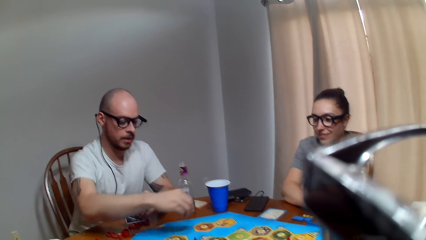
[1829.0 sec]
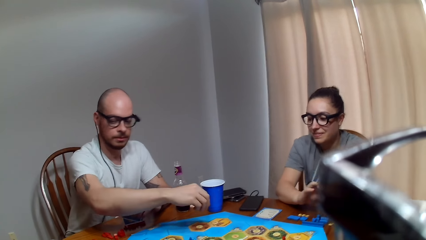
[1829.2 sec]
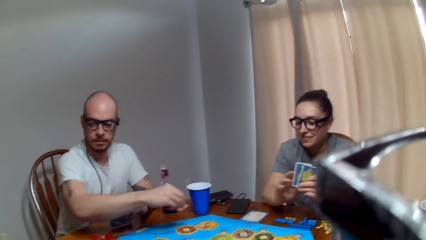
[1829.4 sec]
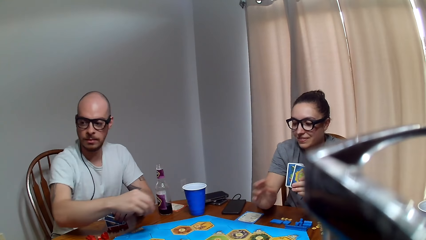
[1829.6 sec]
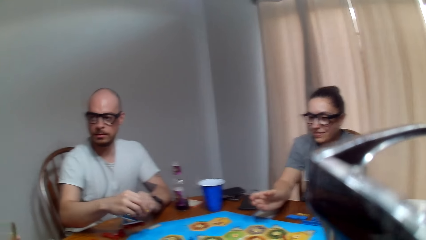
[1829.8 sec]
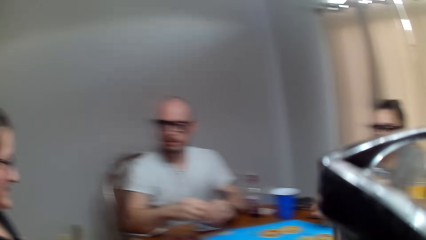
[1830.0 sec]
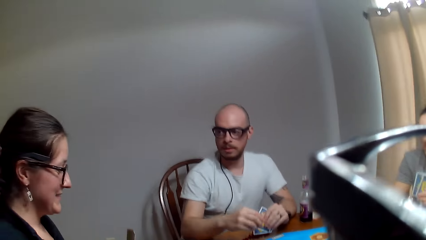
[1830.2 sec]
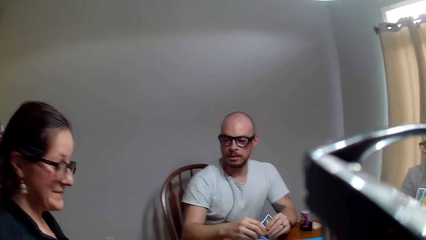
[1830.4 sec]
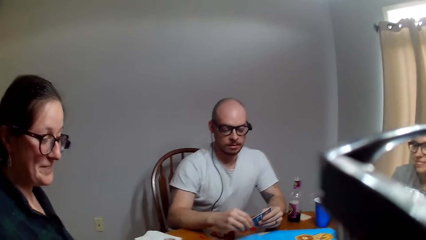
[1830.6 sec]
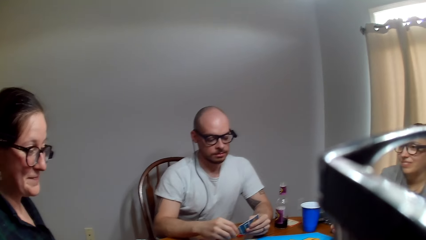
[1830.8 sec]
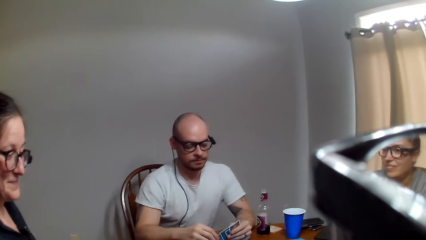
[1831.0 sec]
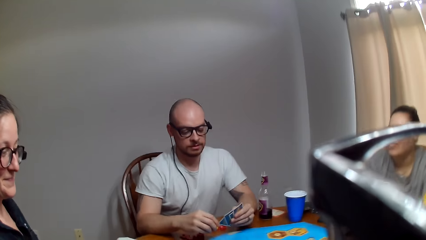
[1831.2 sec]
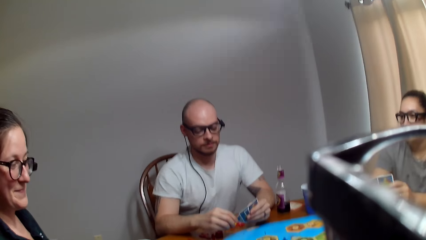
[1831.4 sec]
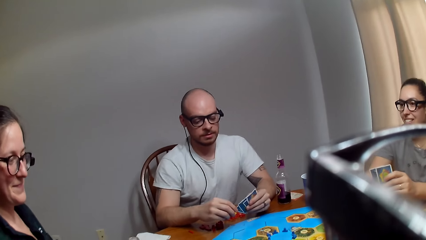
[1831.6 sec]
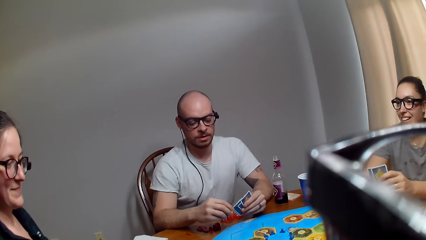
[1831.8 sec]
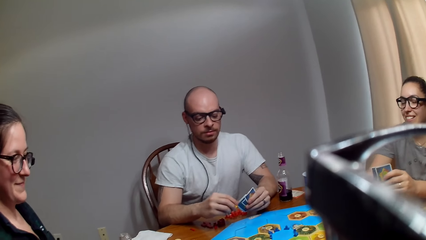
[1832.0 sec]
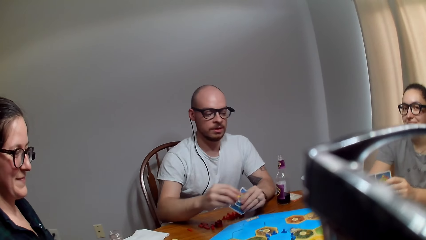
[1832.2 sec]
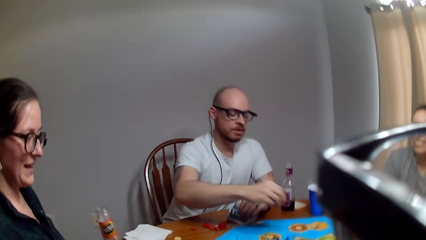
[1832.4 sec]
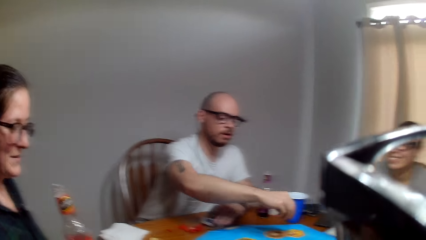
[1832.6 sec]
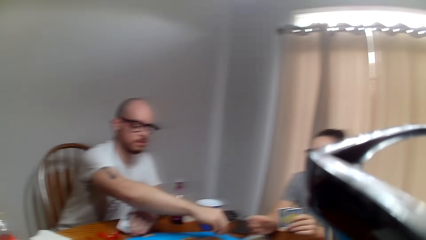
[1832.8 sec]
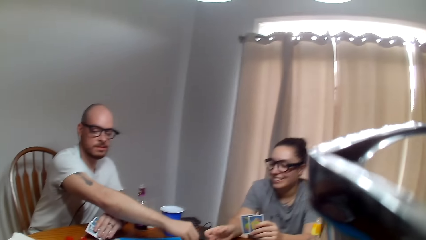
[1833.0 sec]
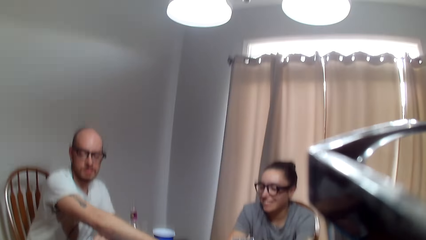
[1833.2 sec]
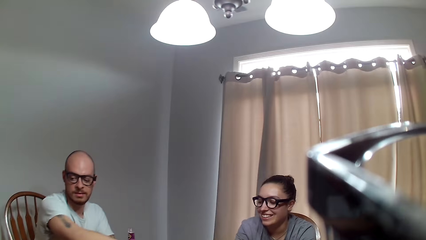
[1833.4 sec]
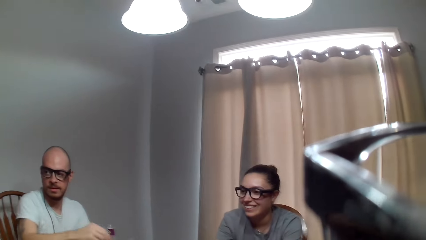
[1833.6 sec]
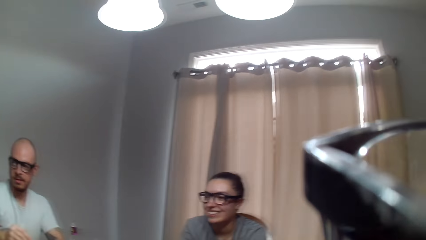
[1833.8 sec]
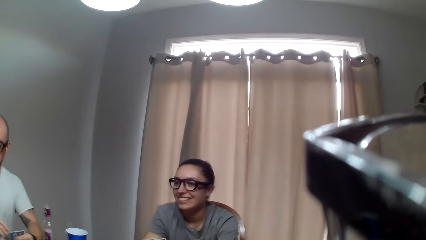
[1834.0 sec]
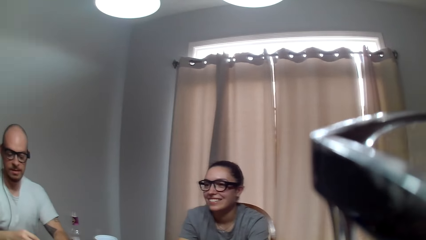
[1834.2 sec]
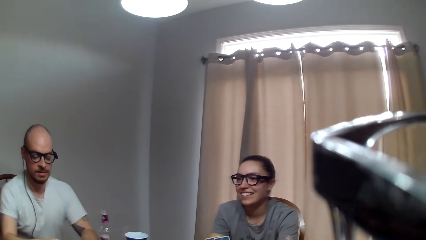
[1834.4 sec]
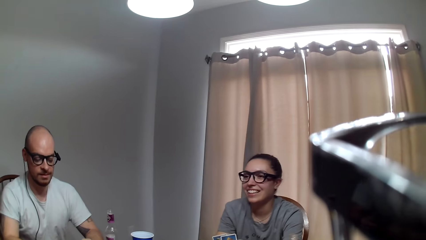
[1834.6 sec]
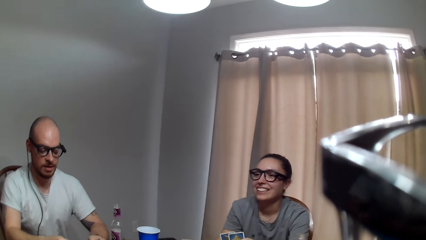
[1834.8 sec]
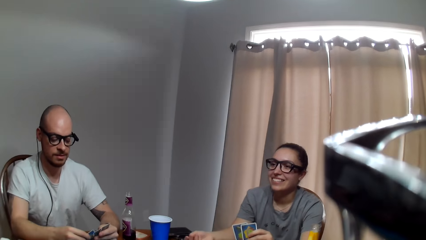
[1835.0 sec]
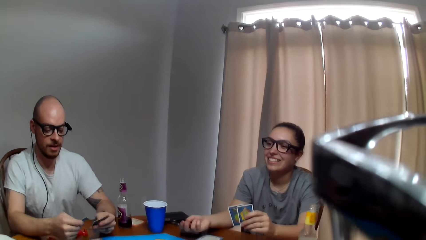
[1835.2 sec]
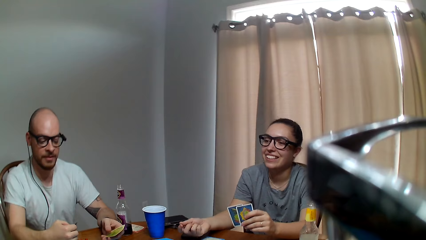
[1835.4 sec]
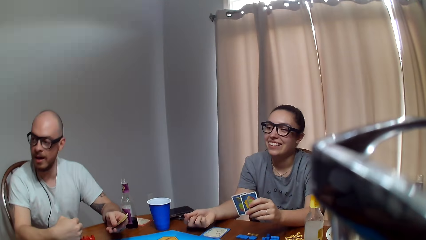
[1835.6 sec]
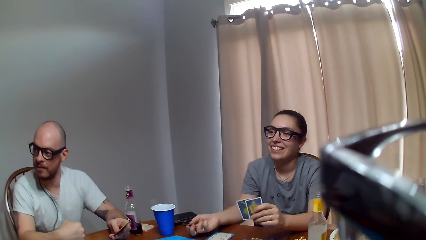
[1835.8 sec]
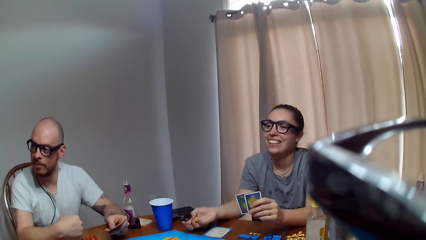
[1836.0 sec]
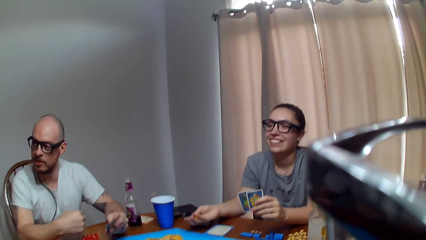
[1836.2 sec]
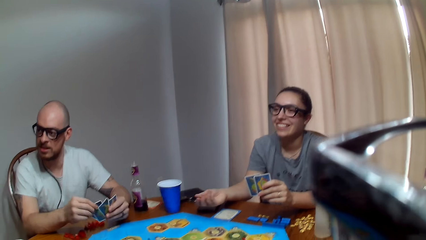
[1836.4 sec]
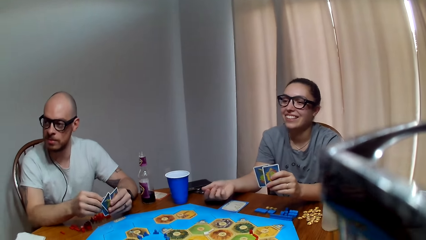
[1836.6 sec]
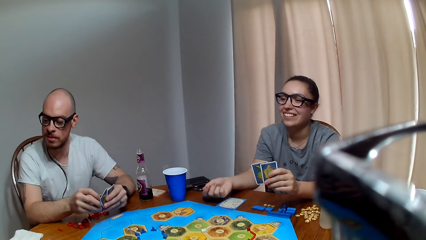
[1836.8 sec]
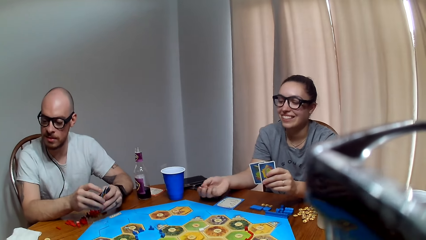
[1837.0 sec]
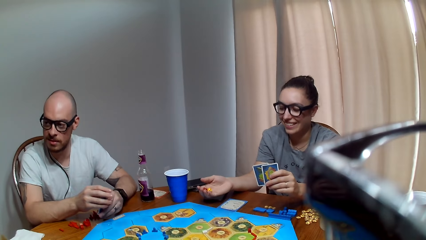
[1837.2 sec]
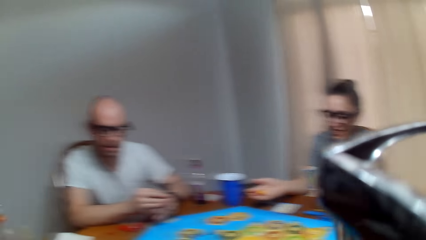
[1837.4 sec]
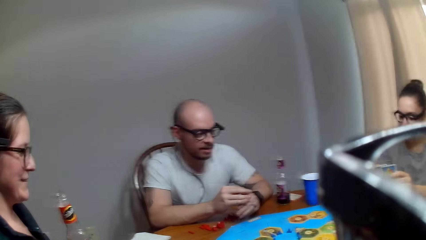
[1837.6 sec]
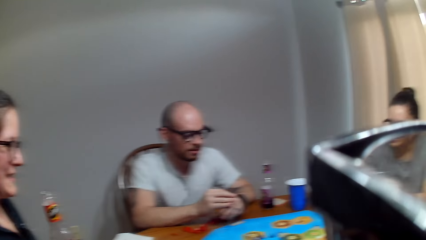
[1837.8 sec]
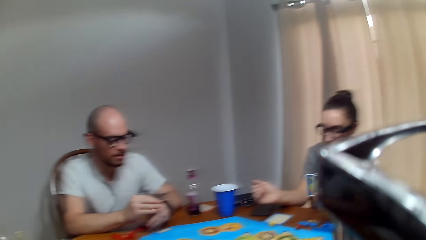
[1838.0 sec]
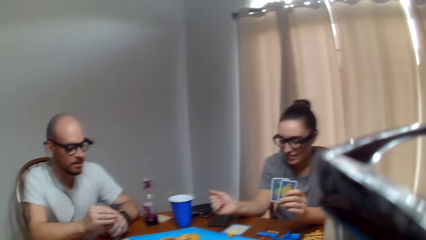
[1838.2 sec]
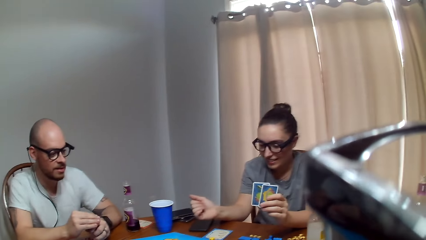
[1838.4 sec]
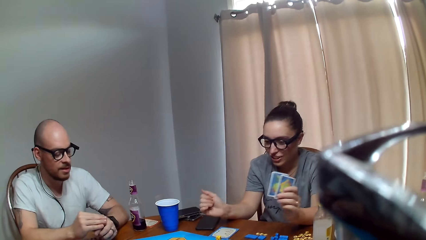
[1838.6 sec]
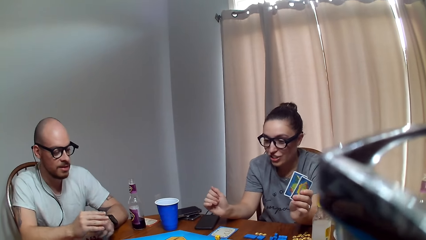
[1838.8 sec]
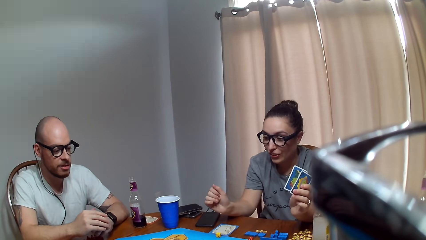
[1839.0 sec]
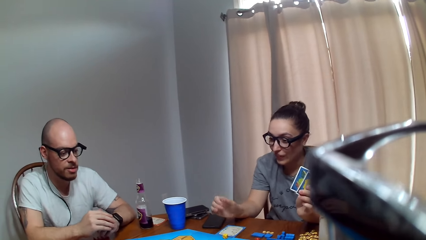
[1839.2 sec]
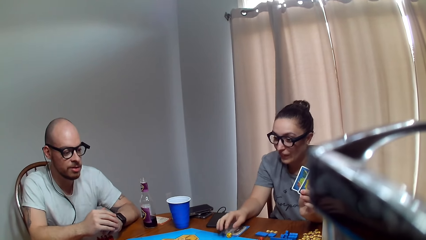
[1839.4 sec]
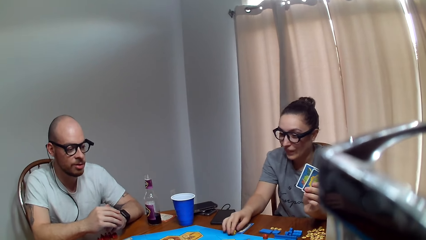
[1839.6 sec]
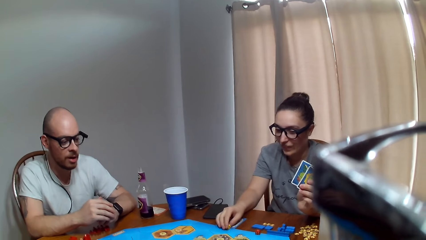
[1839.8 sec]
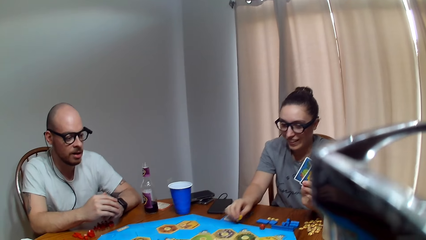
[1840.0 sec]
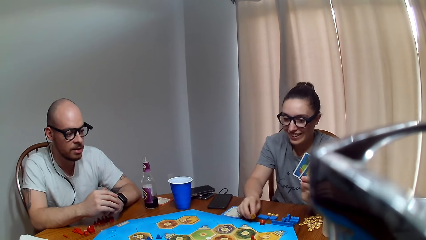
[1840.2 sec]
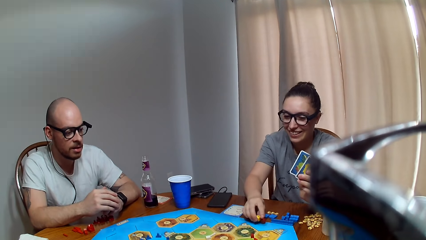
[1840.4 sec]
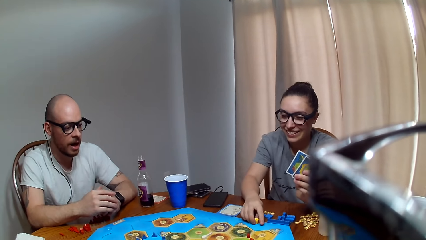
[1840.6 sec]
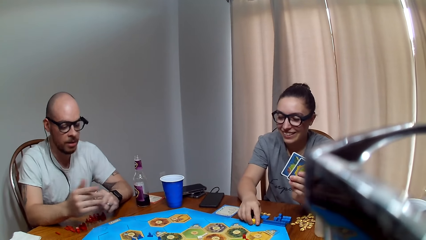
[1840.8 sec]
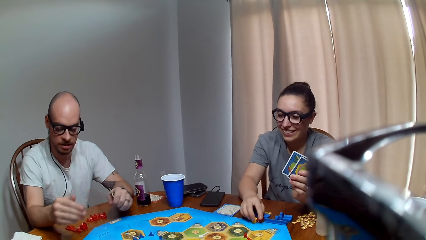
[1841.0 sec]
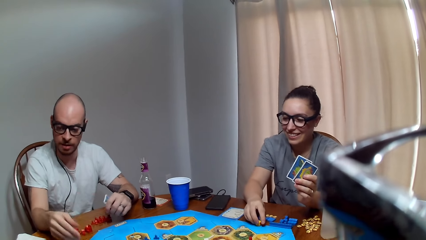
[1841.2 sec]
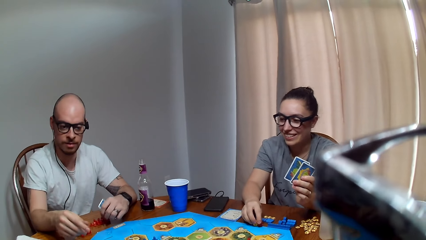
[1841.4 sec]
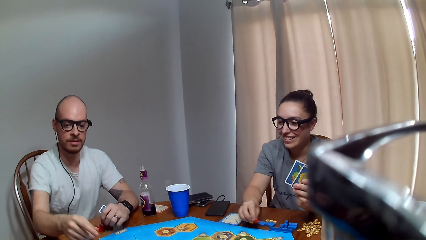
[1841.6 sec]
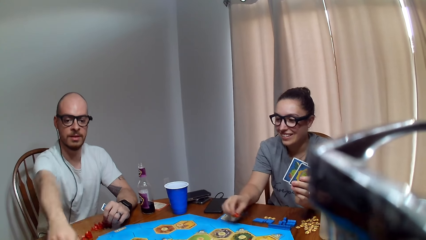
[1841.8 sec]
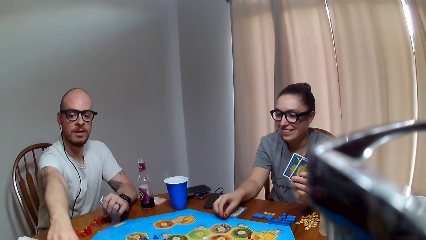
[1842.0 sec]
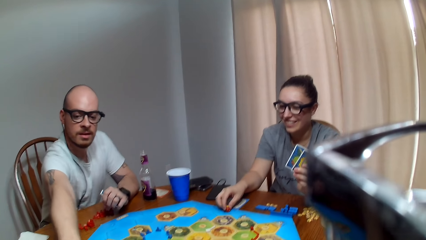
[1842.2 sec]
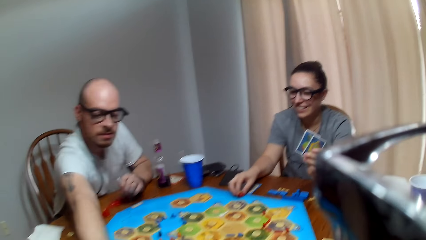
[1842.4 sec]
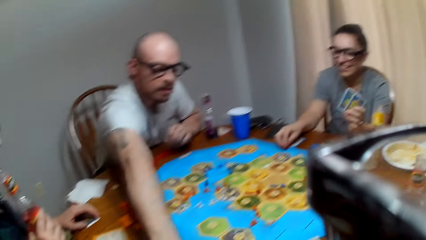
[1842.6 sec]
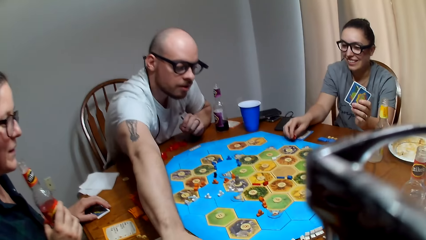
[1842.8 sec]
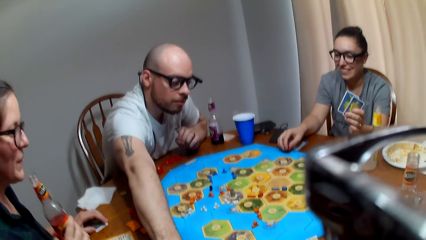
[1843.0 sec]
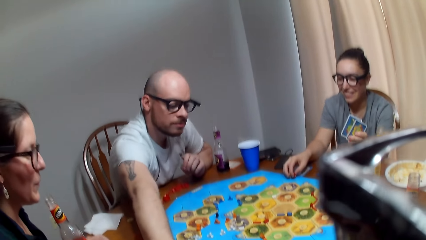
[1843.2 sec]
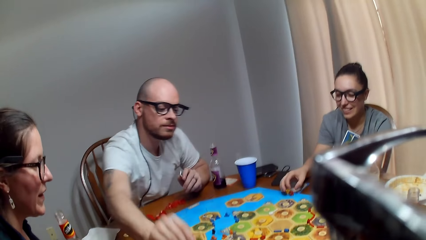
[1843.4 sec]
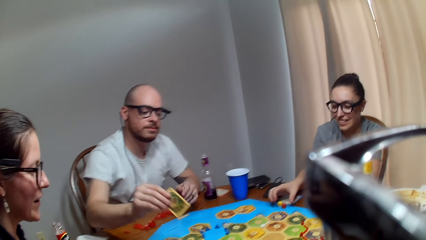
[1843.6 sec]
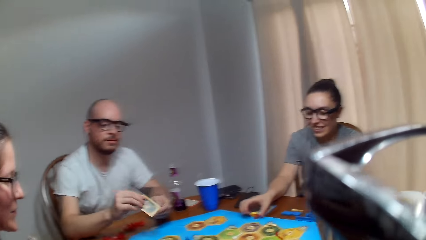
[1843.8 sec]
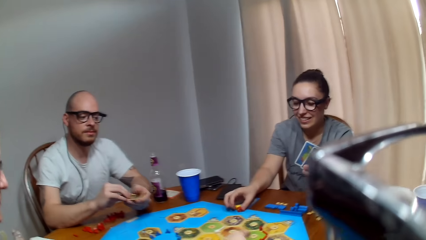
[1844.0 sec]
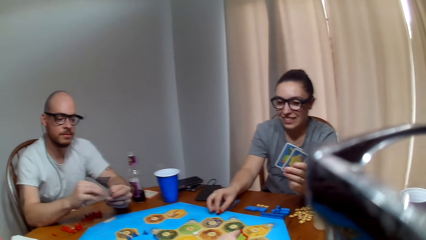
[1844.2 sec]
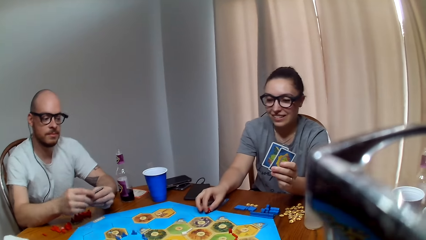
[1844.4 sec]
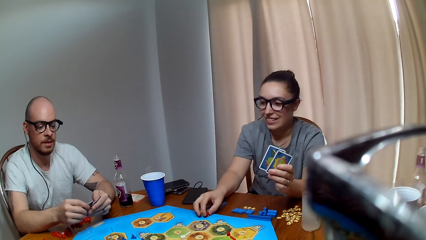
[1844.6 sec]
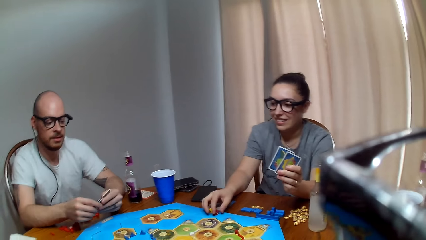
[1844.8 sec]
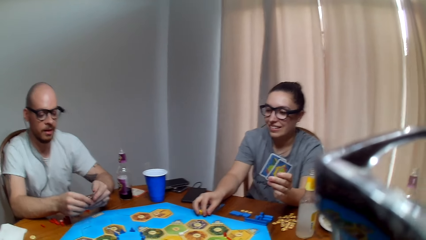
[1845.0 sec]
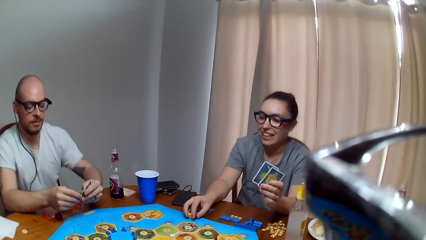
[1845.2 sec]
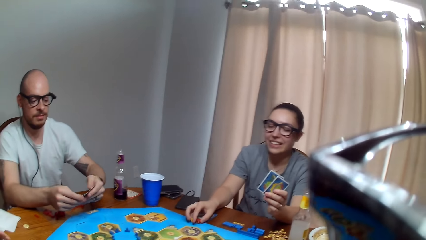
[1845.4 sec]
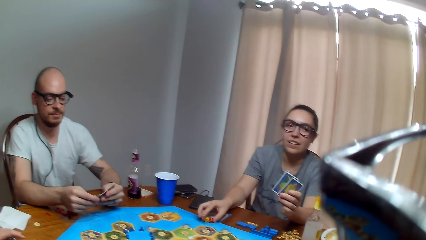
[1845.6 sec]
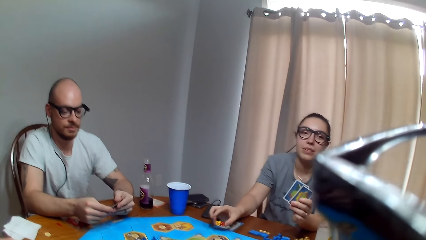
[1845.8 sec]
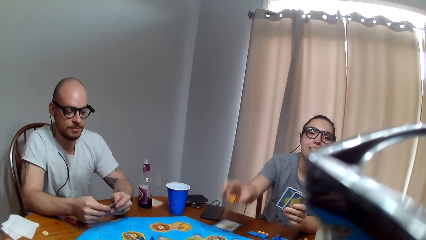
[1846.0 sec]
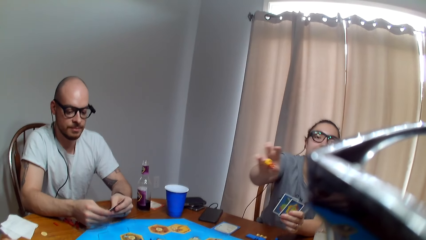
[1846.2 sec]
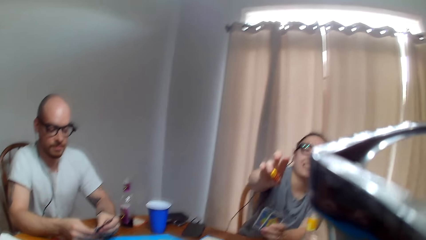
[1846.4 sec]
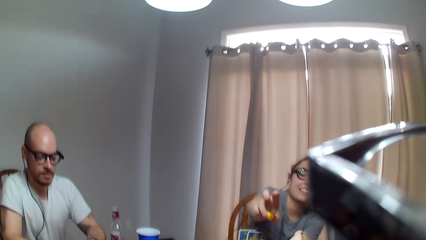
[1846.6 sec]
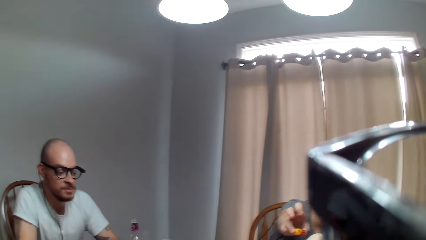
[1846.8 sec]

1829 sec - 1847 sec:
A man picks up the dice. The man looks at a woman. The camera wearer speaks to the woman. The man passes the dice to another woman. The man talks to the first woman. The other woman rolls the dice, speaks and moves the dice. The camera wearer speaks. The man talks to the camera wearer. The camera wearer speaks to the man. The man stretches his hand towards the camera wearer. The other woman places the dice on the game board. The camera wearer converses with the man. The first woman holds a bottle of juice. The man holds cards. The camera wearer speaks to the man. The man arranges the cards. The other woman speaks to the camera wearer.
